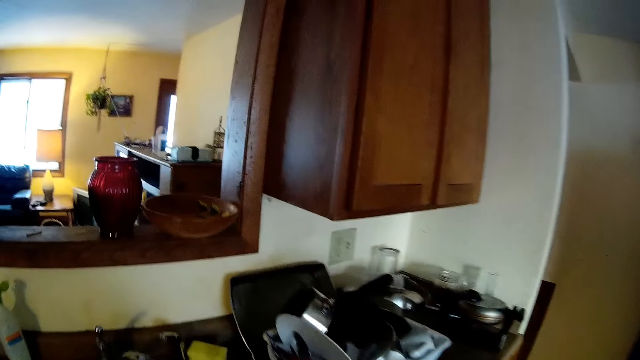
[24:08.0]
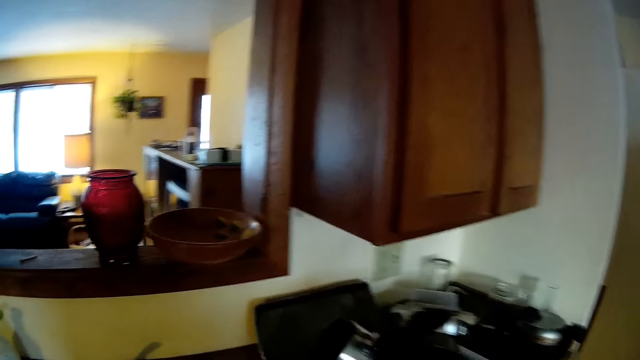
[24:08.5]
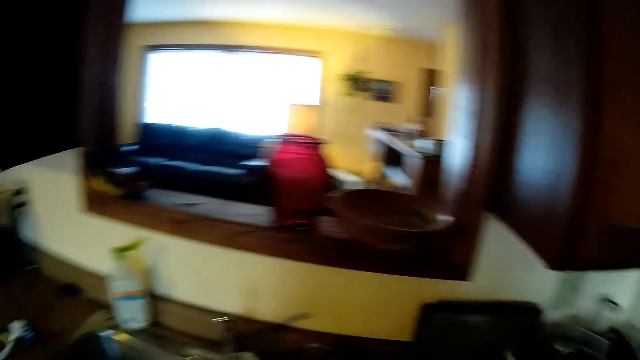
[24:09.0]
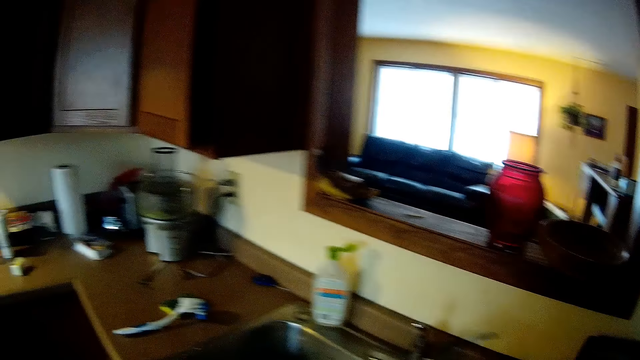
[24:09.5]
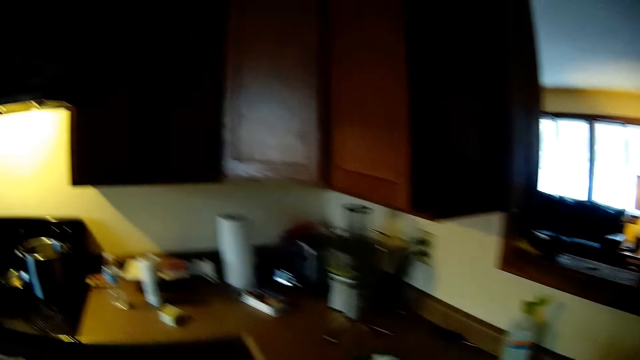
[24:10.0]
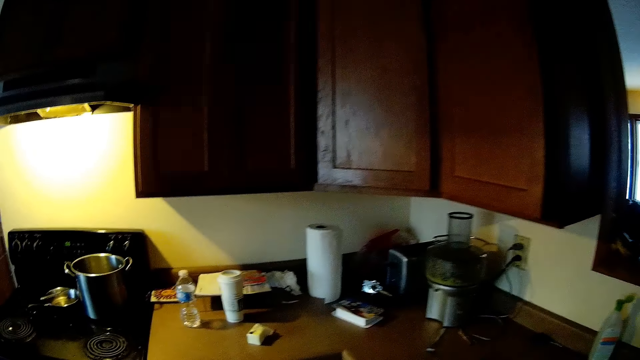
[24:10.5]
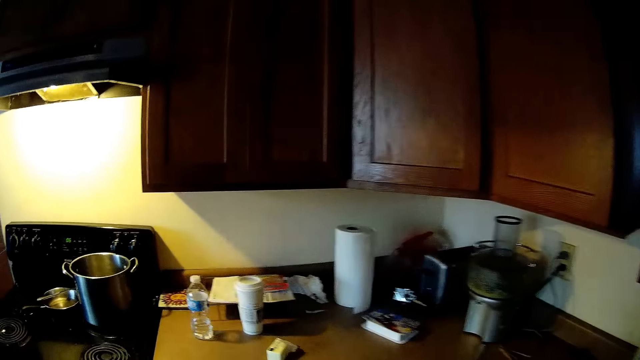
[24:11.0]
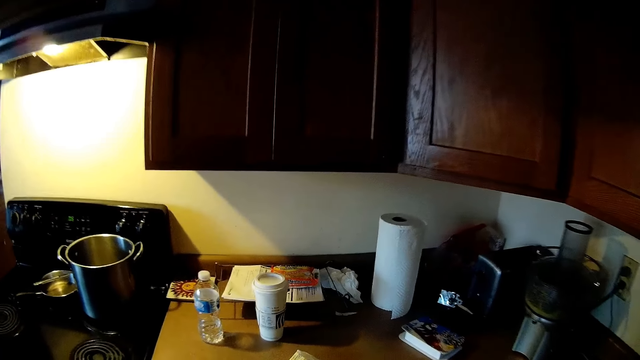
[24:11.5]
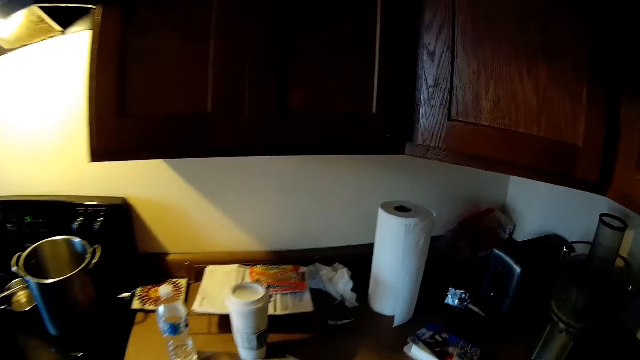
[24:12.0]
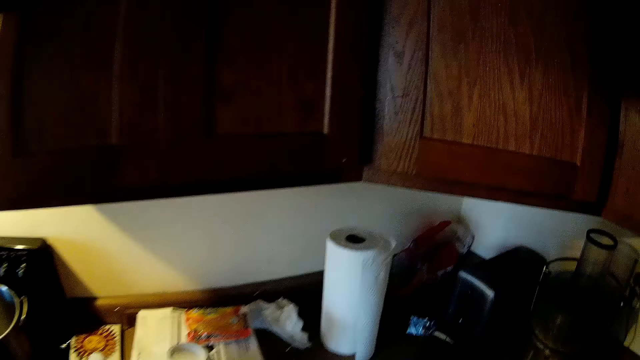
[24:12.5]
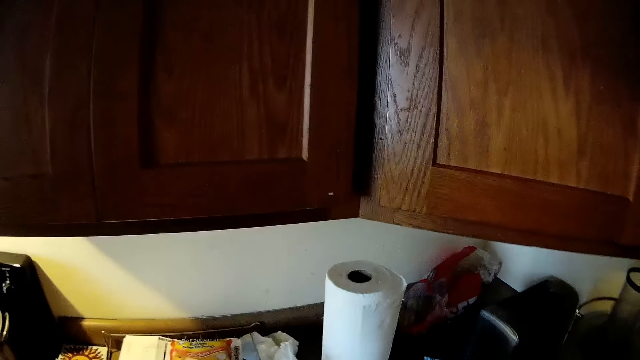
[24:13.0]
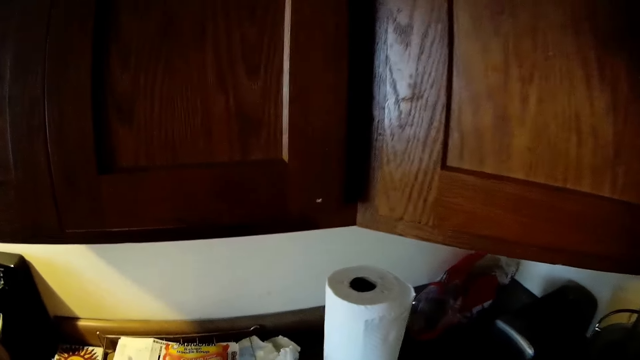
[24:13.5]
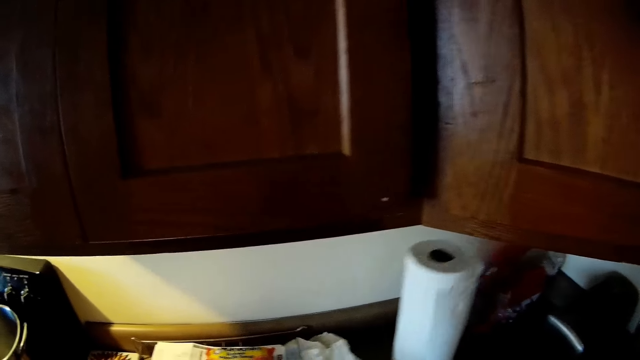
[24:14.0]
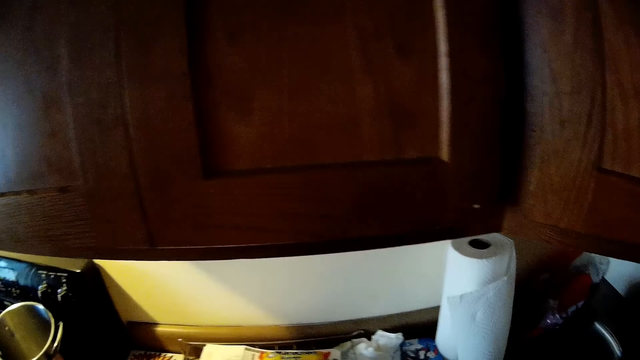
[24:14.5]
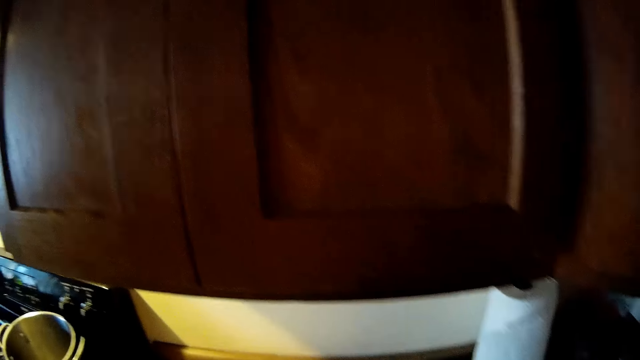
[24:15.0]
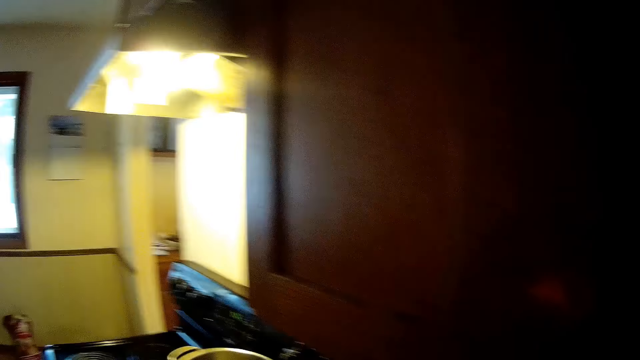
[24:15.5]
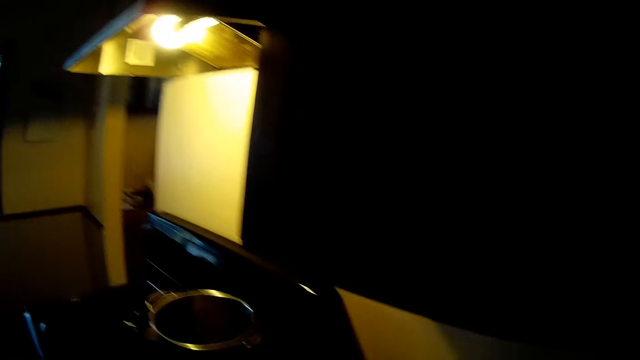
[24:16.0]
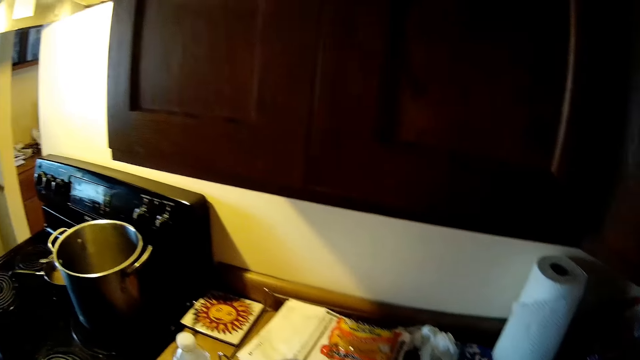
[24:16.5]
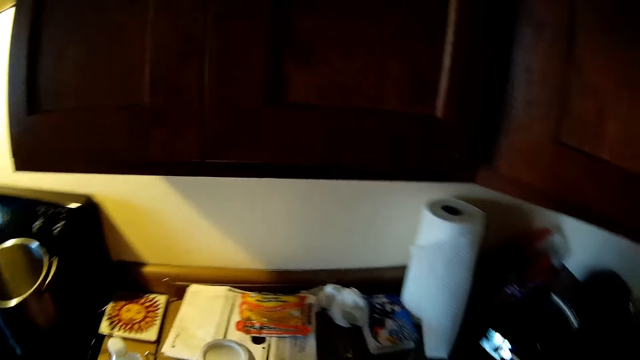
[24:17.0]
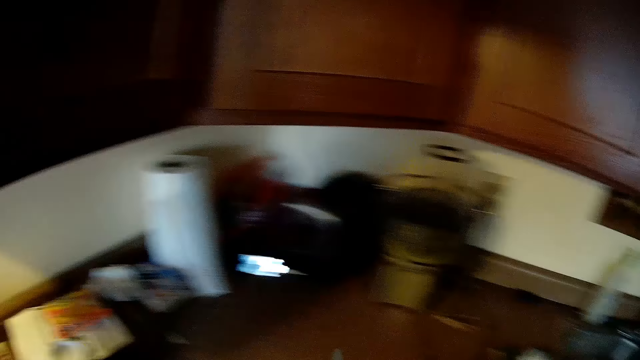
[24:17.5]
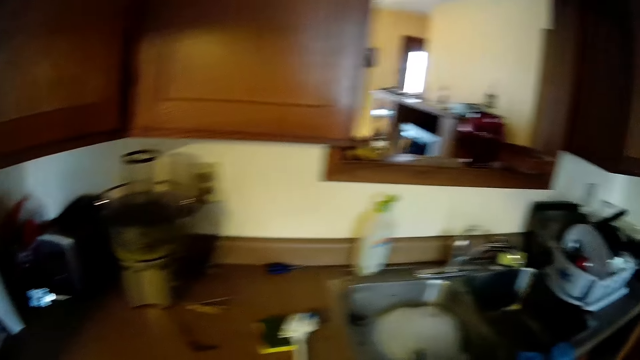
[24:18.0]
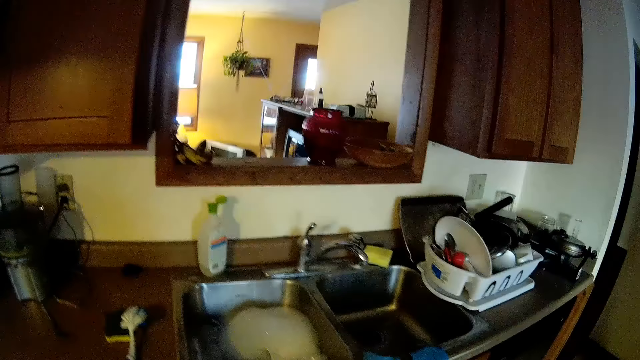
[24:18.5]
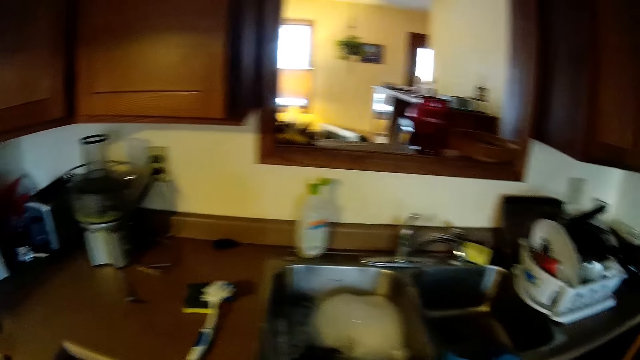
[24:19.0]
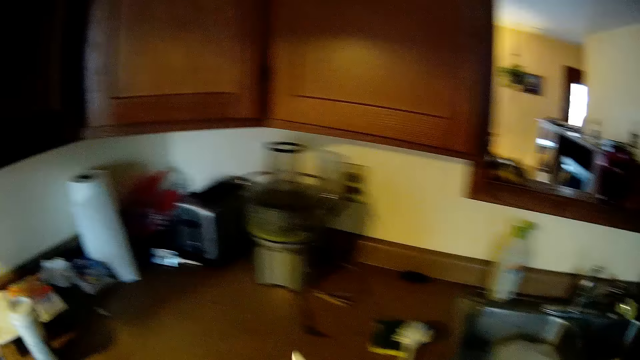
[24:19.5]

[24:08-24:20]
The camera wearer walks around the kitchen. She flaps a sheet of tissue paper with her left hand. She picks up the paper towel. She holds a knife with her right hand.

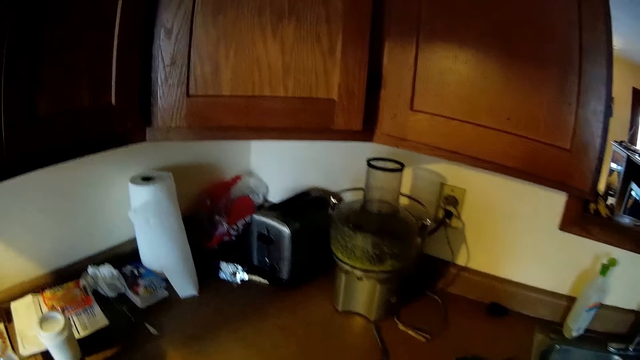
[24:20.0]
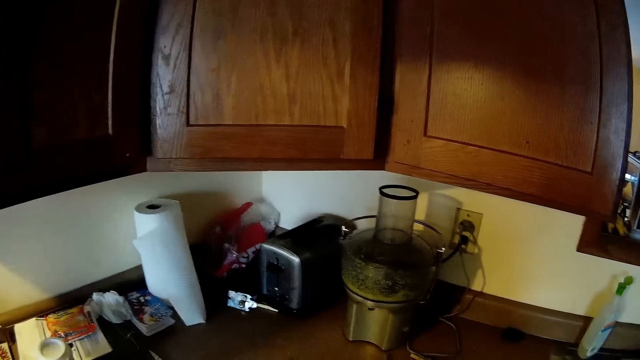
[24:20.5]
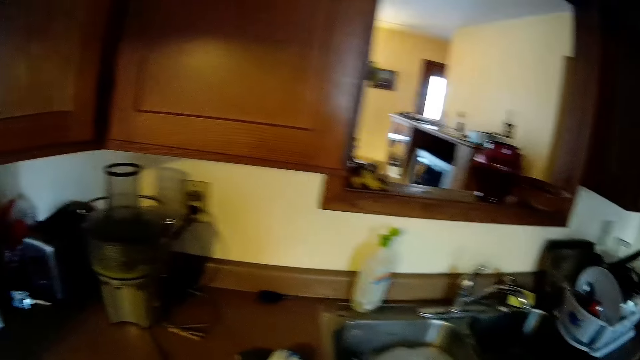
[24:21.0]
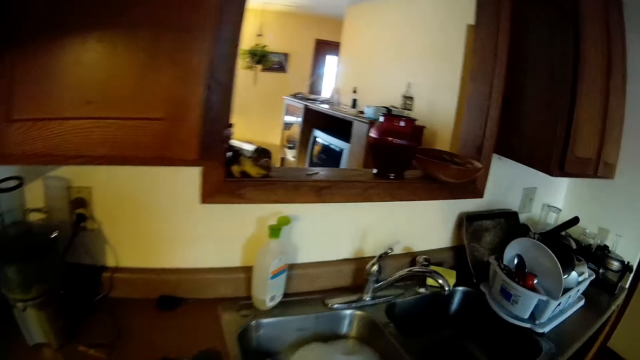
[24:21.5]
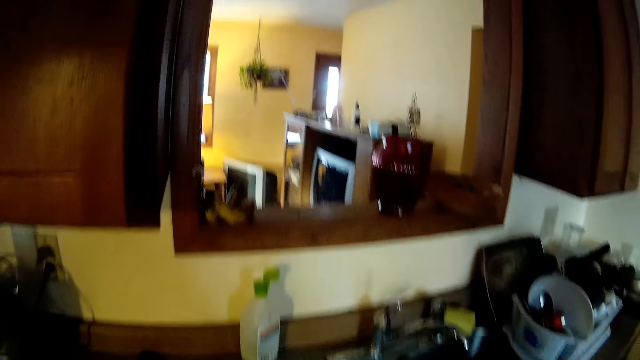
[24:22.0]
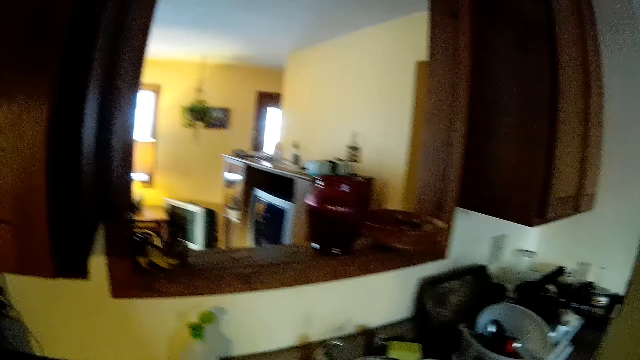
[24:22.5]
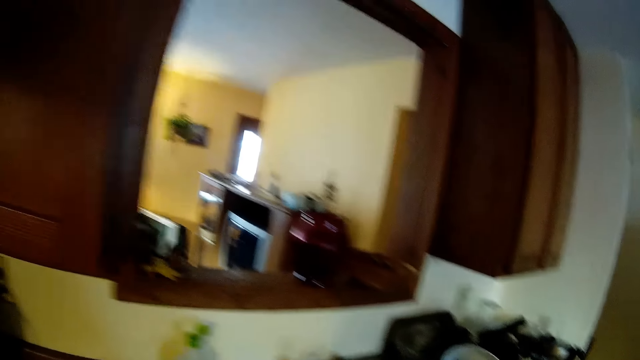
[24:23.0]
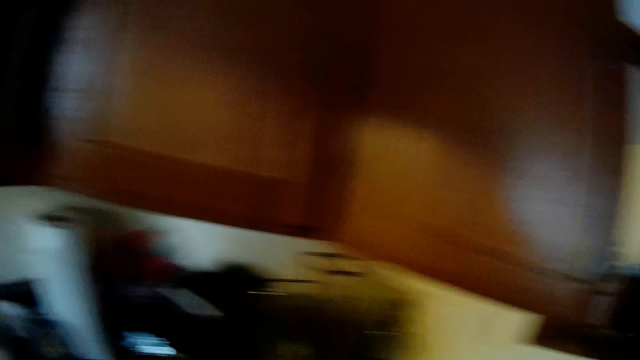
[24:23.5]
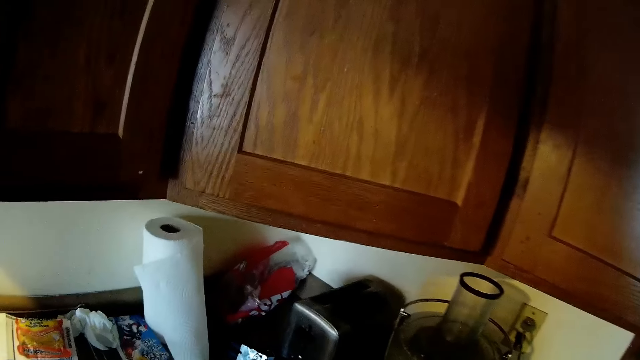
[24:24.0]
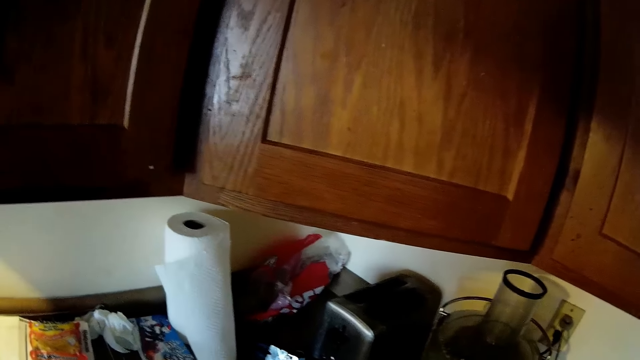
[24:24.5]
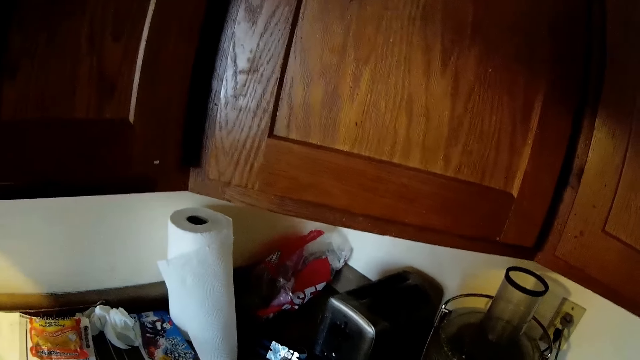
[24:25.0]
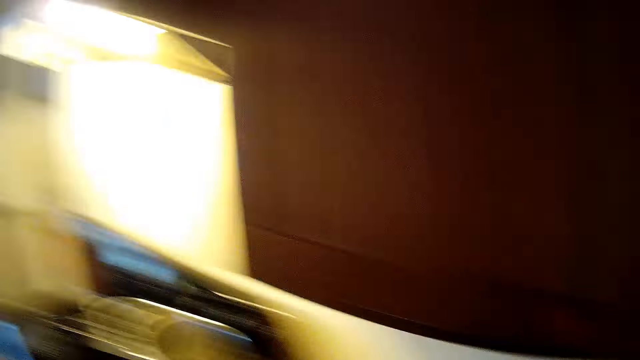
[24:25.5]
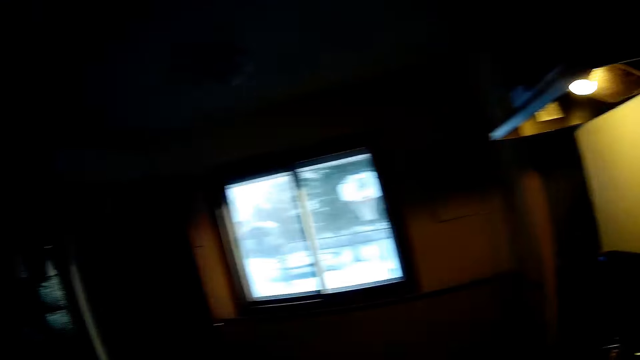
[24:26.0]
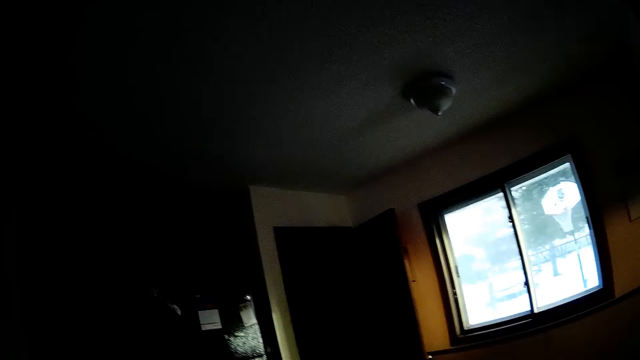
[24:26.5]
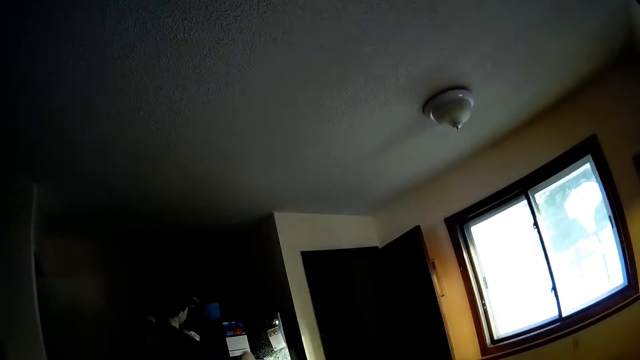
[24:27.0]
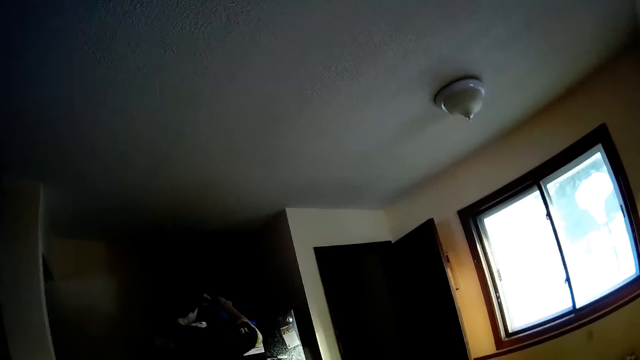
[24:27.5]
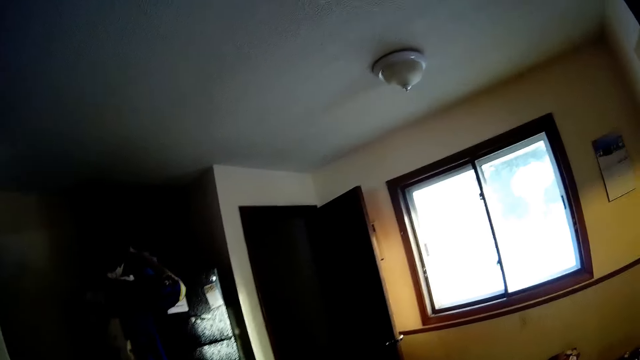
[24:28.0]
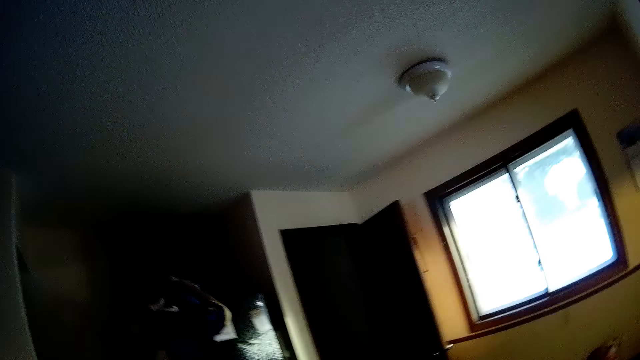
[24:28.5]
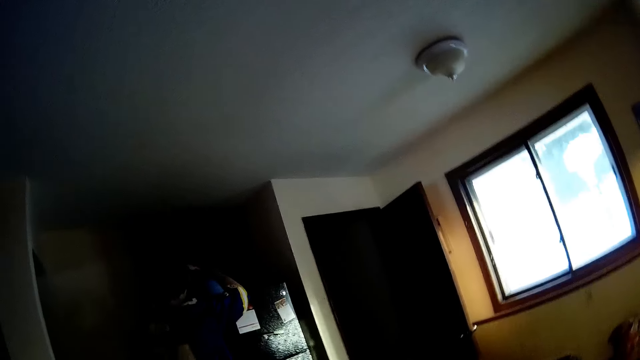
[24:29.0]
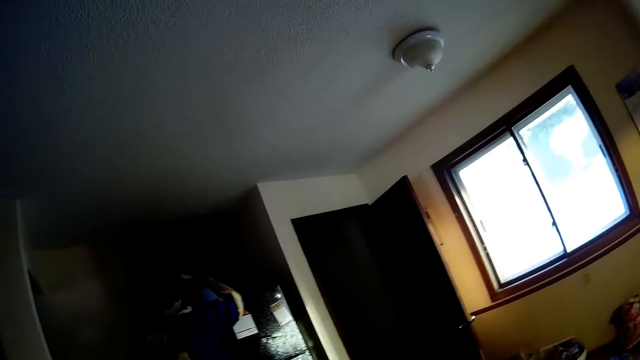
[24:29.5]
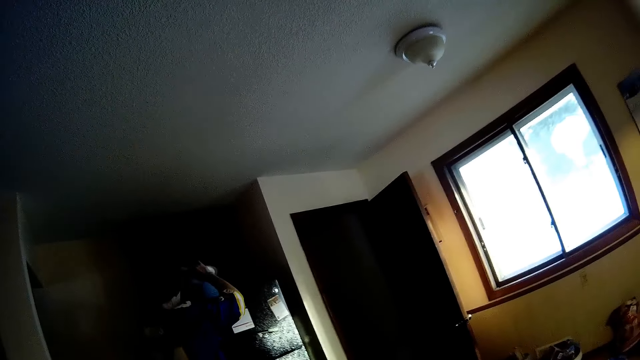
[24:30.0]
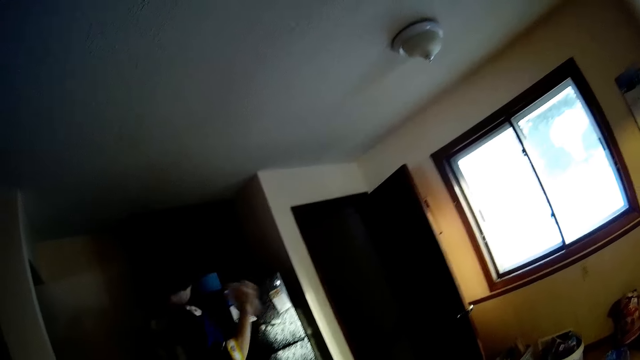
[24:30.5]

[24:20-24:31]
The camera wearer walks around the kitchen. They walk to the sink. They look around. A man picks a plate from the top of a refrigerator with his right hand.
